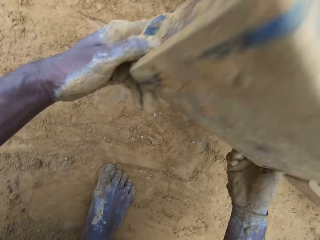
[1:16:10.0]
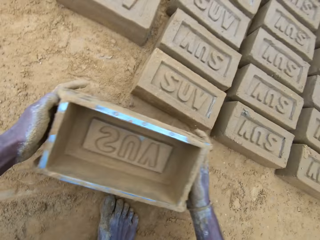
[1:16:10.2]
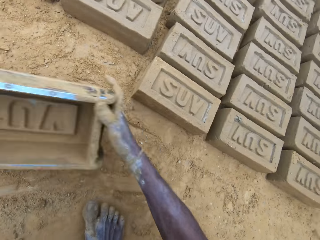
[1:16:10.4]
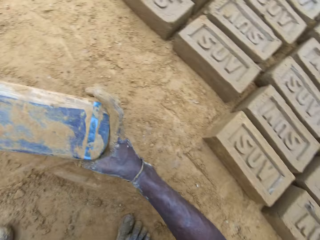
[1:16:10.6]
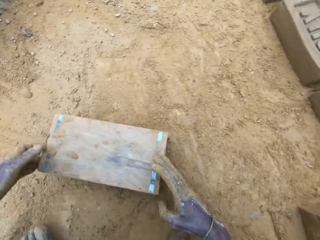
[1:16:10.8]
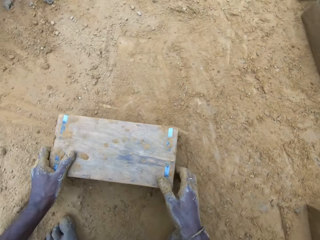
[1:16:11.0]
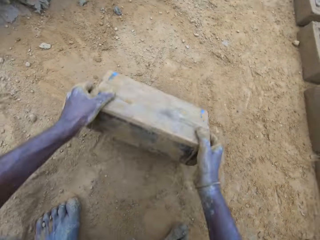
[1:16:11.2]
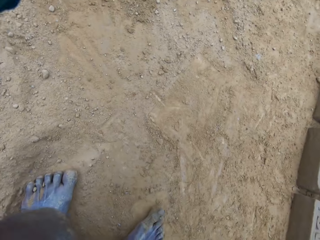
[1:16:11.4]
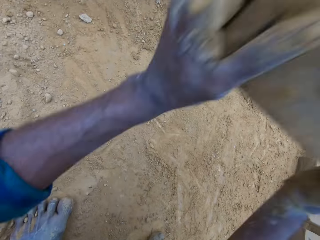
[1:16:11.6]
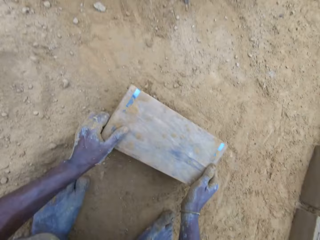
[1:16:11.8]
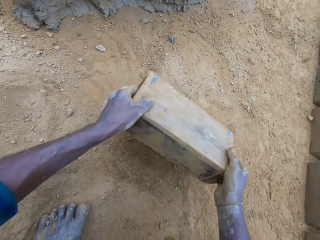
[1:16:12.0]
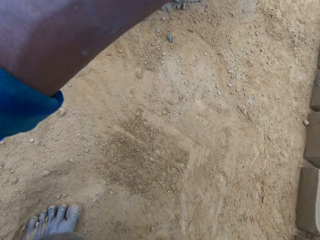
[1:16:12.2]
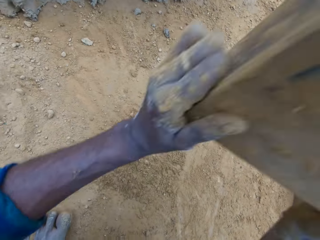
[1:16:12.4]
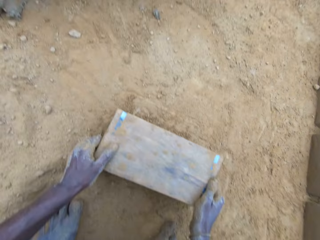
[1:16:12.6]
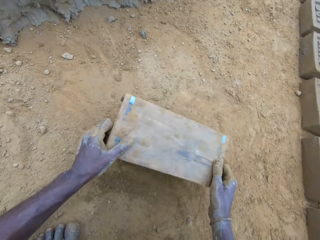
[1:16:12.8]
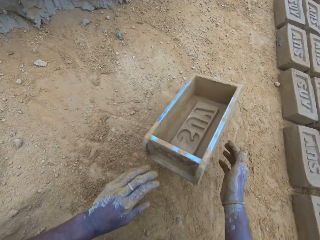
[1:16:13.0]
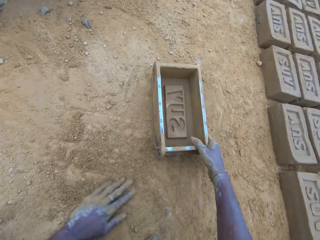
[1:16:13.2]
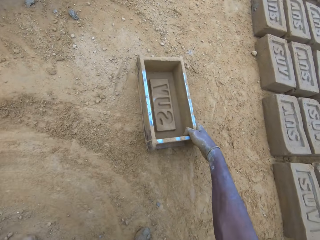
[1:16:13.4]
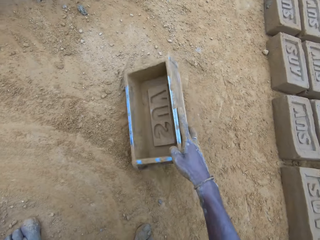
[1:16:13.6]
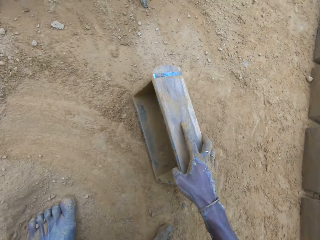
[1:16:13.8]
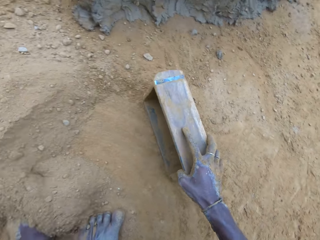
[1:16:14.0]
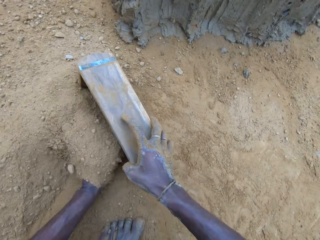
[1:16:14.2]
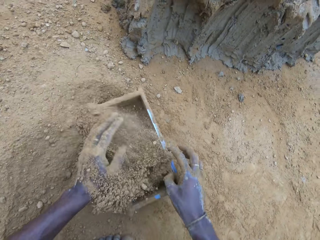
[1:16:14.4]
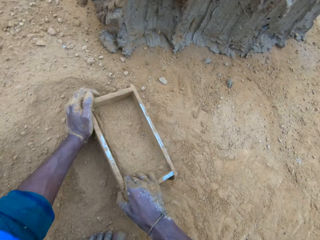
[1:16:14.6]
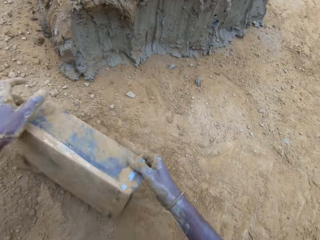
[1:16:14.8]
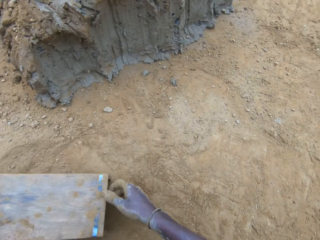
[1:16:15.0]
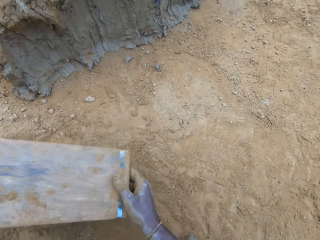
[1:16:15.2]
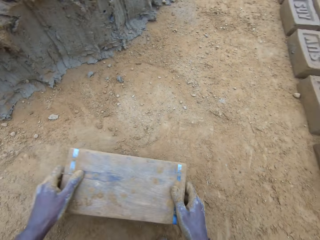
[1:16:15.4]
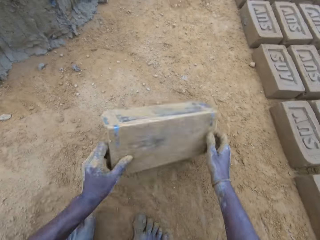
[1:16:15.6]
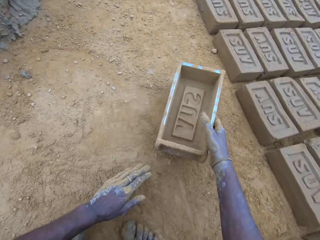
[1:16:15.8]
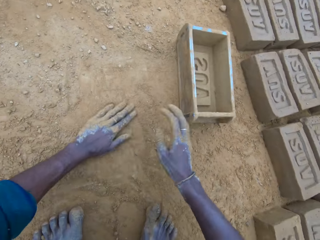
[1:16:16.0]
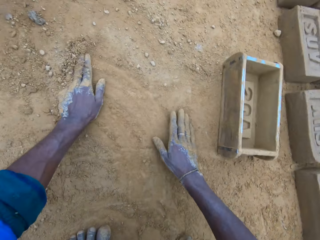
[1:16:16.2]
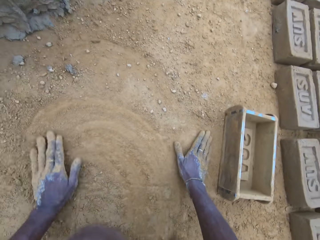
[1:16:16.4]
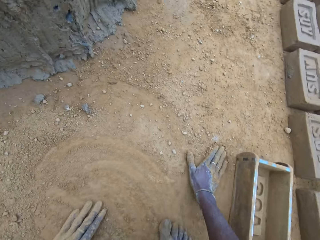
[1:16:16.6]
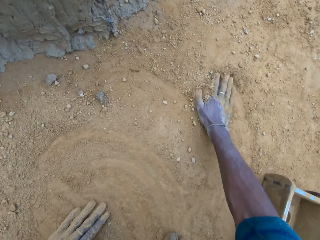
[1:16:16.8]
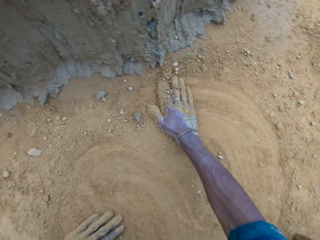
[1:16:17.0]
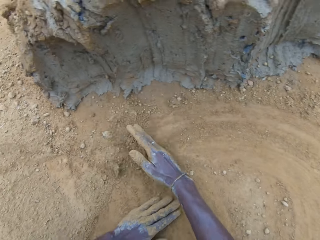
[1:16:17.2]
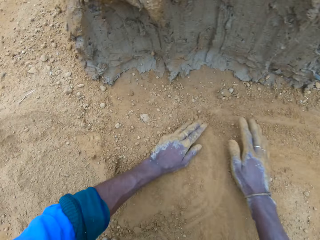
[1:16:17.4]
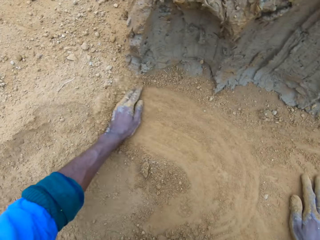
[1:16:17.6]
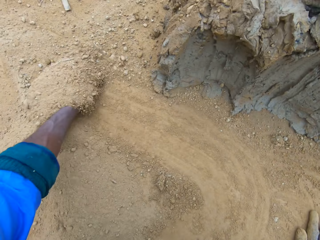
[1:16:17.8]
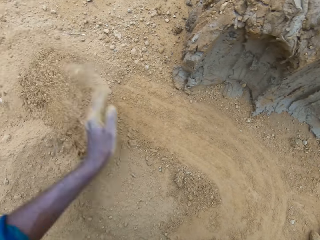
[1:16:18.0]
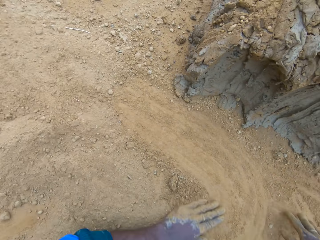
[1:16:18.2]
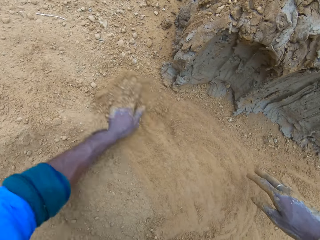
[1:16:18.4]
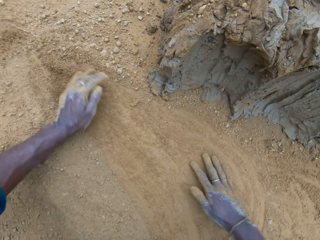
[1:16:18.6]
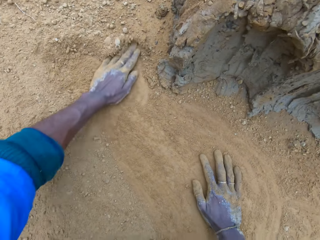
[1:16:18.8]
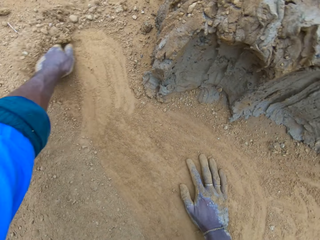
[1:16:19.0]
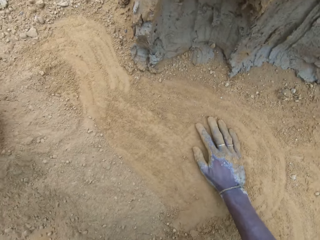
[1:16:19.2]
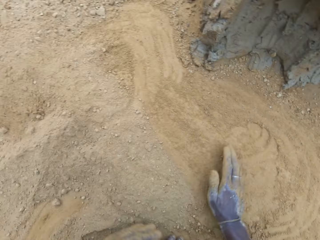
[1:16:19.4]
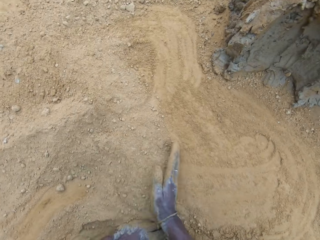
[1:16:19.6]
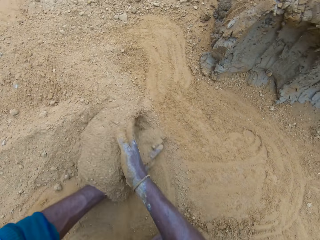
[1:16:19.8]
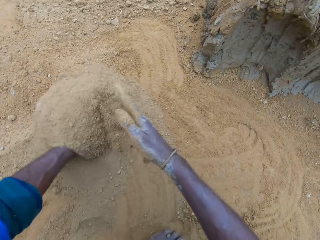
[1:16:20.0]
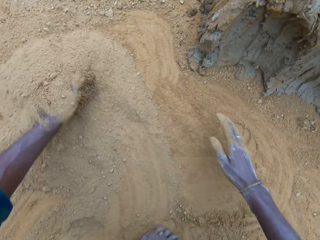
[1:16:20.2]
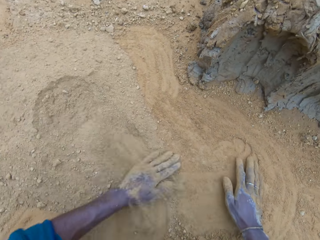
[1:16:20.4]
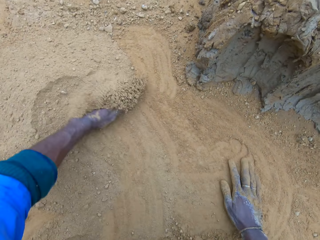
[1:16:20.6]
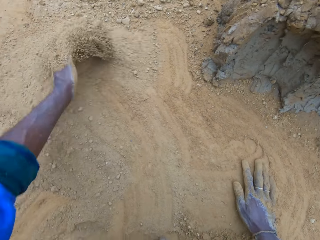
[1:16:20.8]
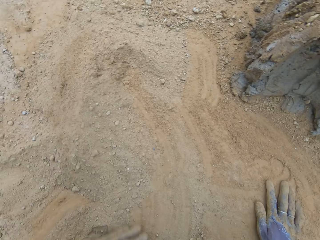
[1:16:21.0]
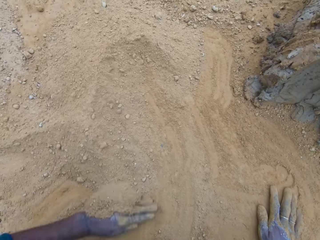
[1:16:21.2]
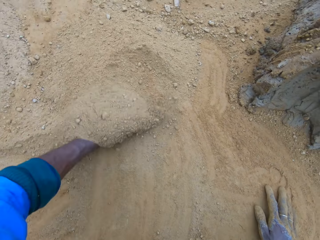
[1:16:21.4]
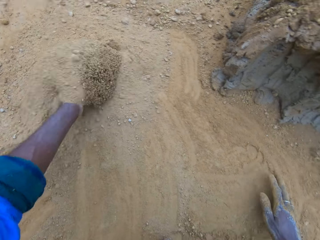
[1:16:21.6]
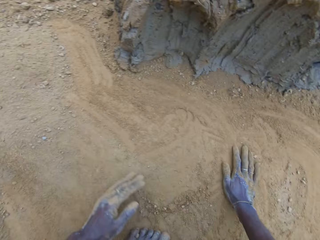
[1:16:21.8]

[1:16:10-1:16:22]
The camera wearer drops the brick mold on the ground. He lifts the brick mold. He hits the brick mold on the ground. He drops the brick mold on the ground. He moves the brick mold on the ground. He pours sand into the brick mold. He scoops sand with the brick mold. He pours out sand from the brick mold. He turns the brick mold upside down. He drops the brick mold on the ground. He swipes his hands on the ground.

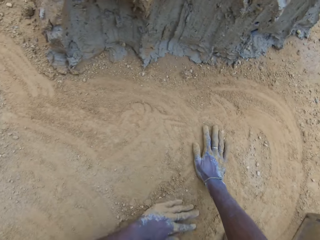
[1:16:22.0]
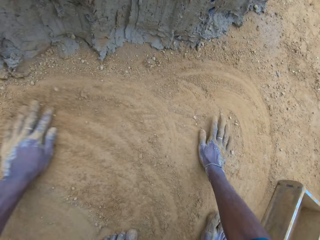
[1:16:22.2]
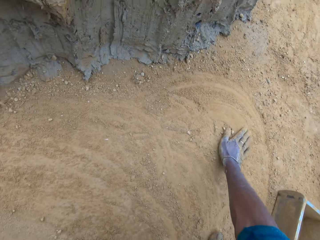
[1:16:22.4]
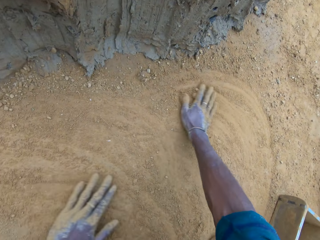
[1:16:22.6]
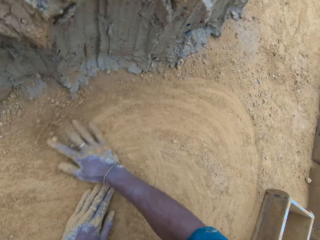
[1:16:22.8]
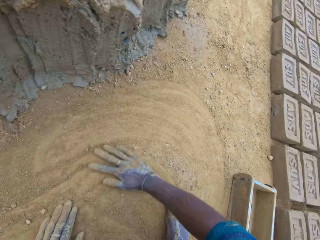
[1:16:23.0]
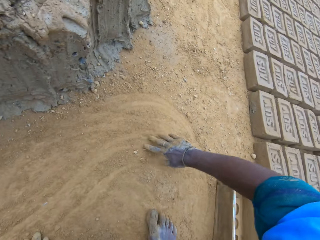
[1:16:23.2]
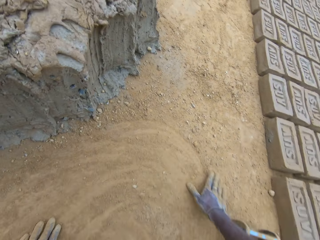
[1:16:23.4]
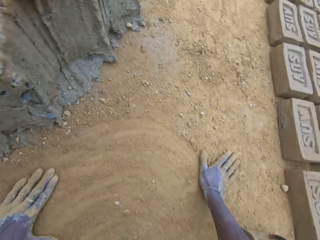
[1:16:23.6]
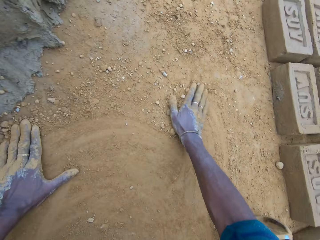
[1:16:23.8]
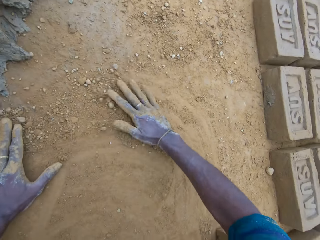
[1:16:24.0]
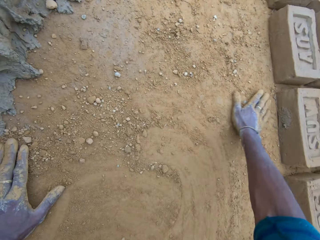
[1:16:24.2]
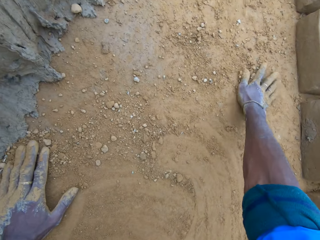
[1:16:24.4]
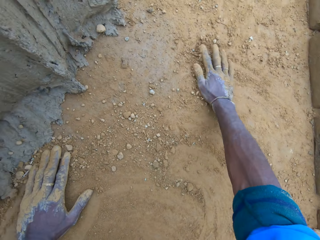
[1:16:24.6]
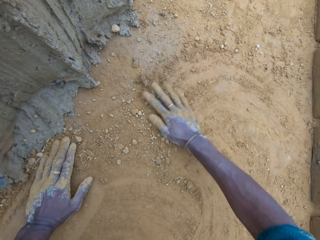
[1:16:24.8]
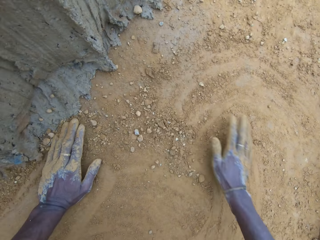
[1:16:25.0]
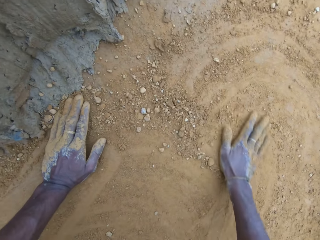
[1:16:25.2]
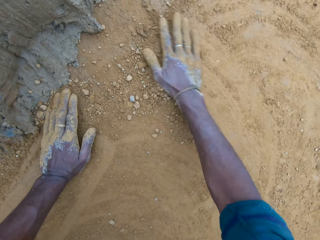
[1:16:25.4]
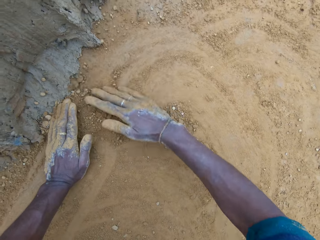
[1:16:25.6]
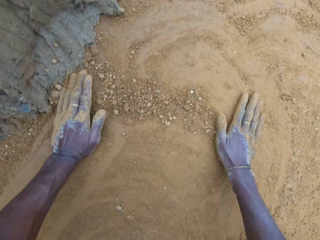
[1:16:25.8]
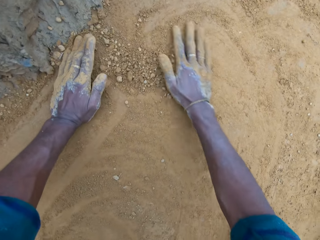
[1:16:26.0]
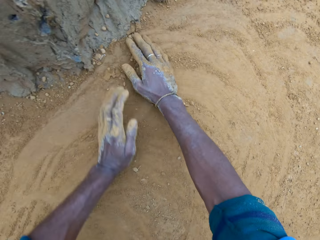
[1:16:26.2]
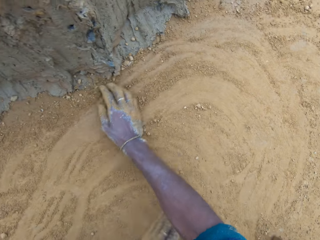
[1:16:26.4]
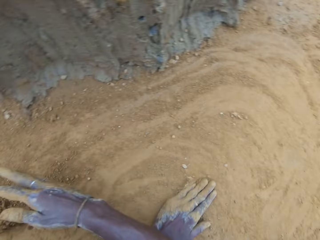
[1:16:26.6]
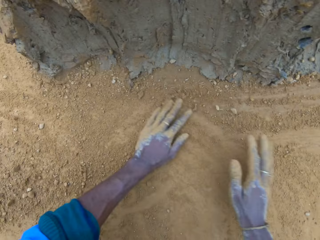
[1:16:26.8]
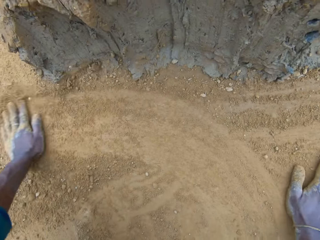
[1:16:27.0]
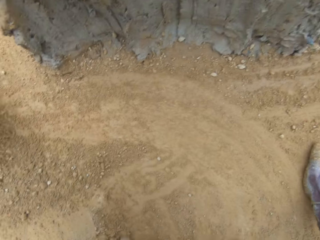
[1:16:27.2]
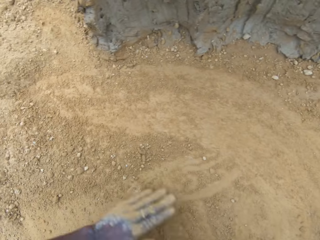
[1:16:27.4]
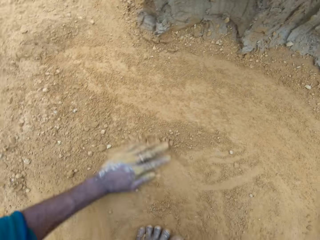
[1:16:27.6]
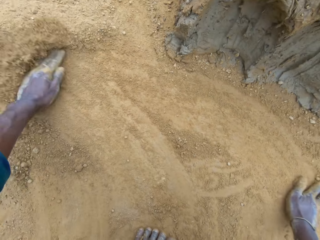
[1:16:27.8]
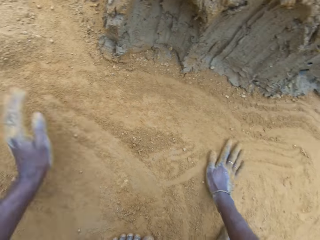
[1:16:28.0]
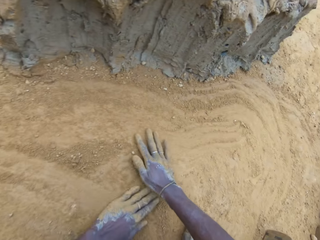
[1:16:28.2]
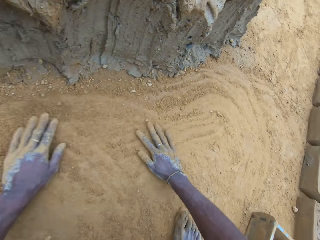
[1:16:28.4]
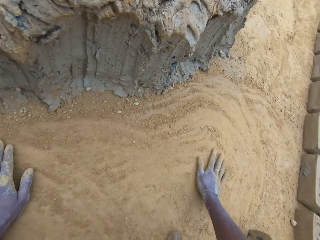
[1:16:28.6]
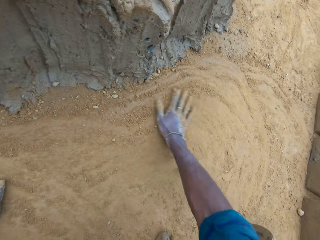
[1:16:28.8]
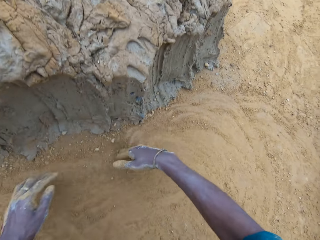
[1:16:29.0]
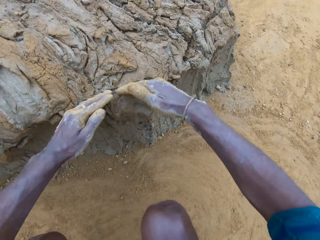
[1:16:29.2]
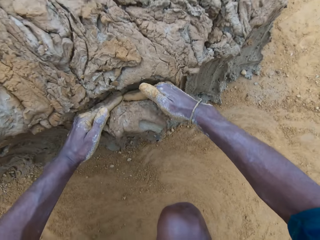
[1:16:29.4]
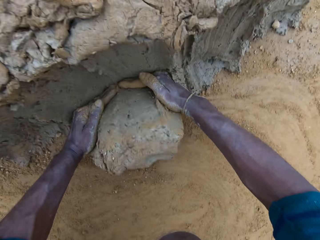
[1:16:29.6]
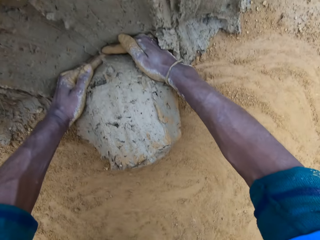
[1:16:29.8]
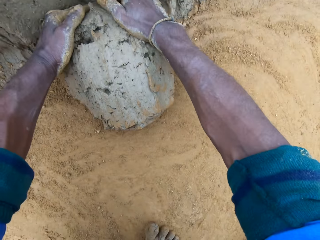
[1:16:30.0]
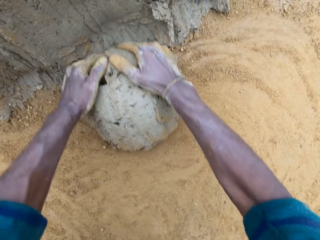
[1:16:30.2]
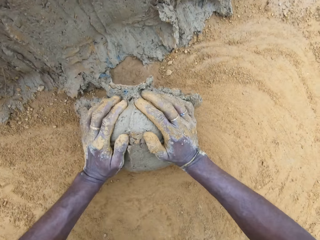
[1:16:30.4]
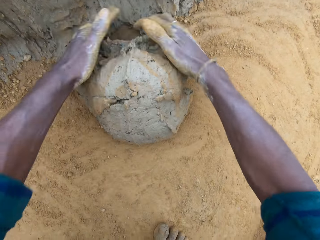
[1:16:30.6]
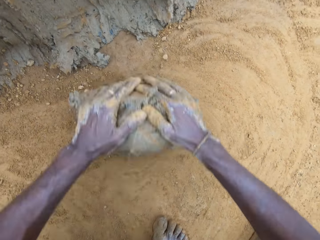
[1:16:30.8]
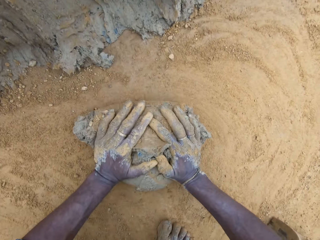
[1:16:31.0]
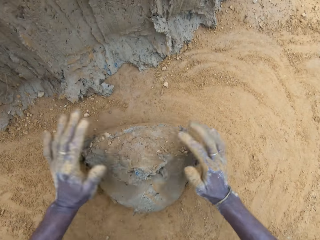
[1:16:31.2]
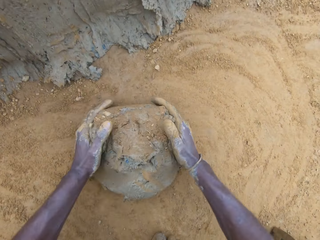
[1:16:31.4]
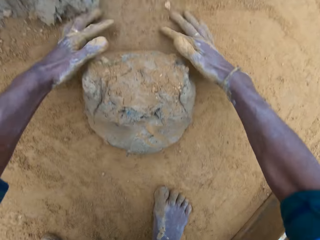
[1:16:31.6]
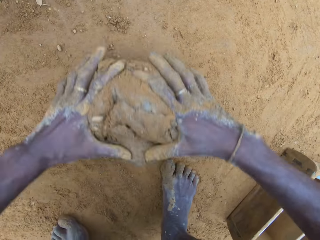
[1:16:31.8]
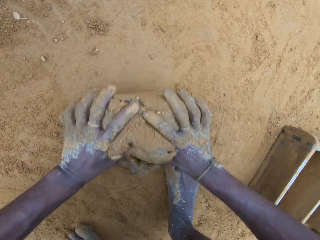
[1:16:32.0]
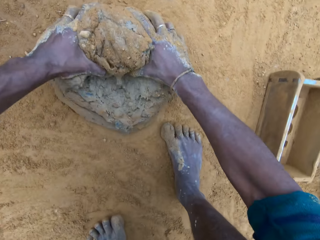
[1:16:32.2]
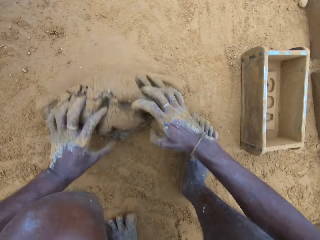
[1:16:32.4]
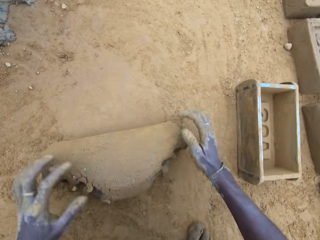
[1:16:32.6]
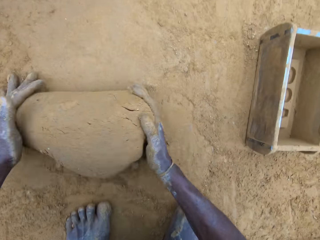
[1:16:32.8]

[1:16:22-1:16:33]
The camera wearer takes out part of the clay mix on the ground. They roll the clay mix on the ground.
